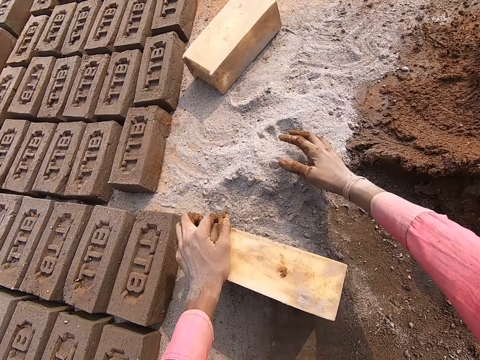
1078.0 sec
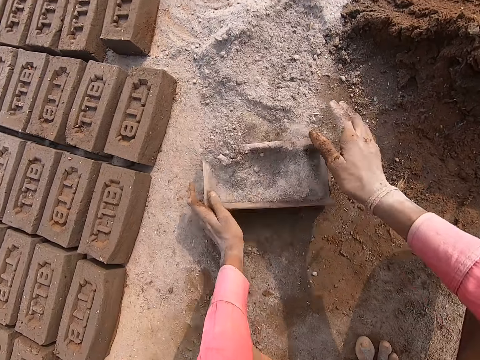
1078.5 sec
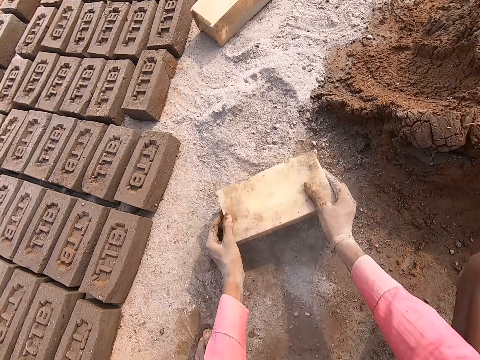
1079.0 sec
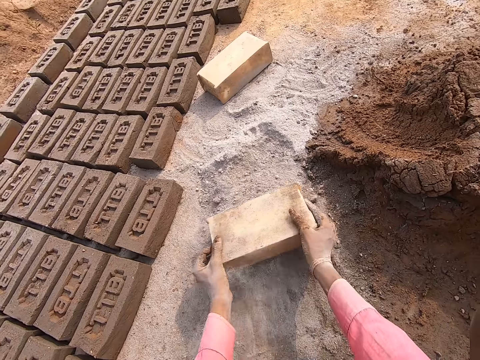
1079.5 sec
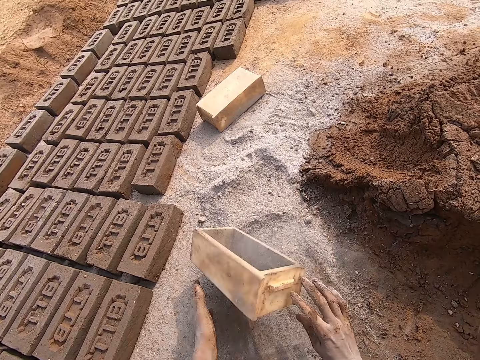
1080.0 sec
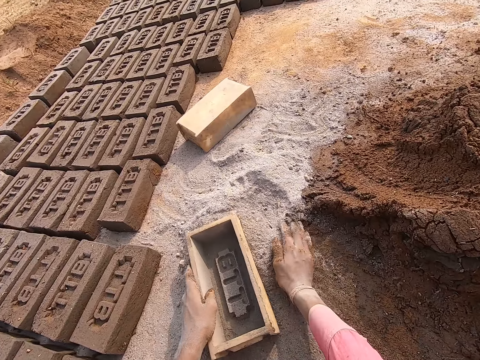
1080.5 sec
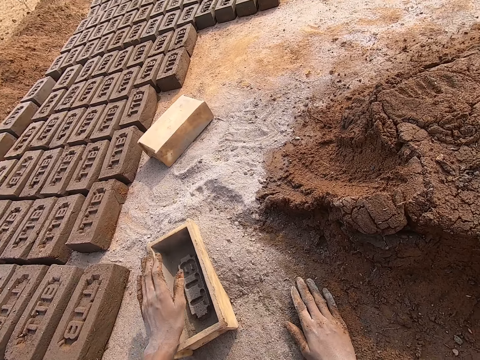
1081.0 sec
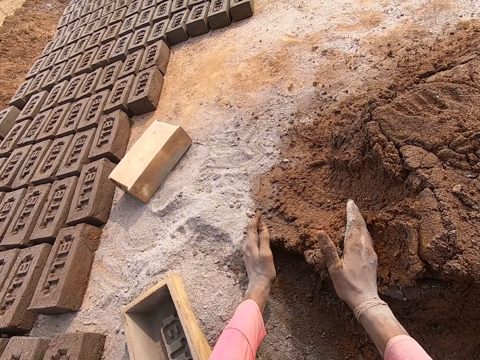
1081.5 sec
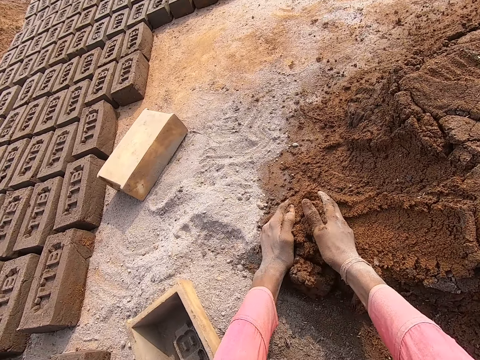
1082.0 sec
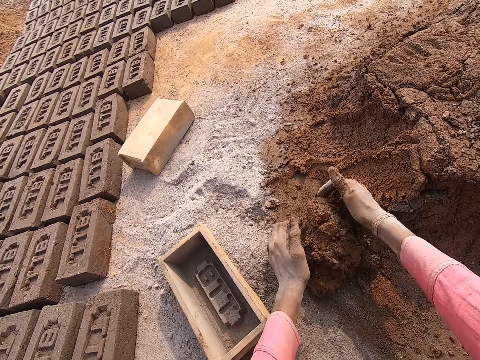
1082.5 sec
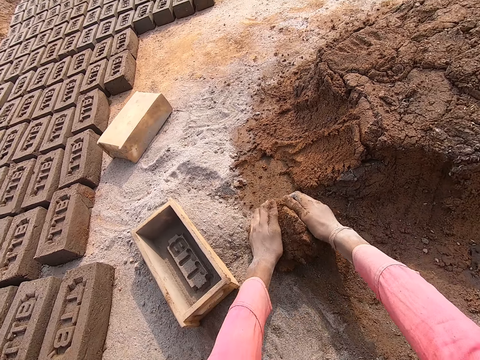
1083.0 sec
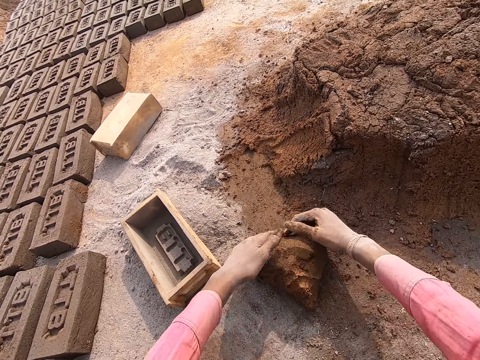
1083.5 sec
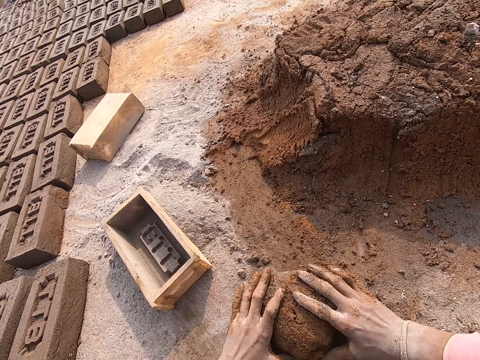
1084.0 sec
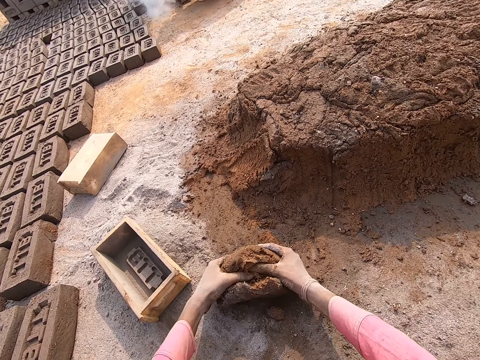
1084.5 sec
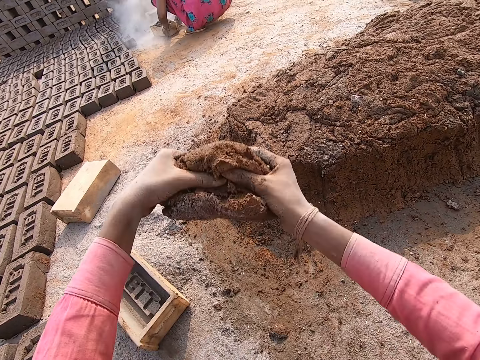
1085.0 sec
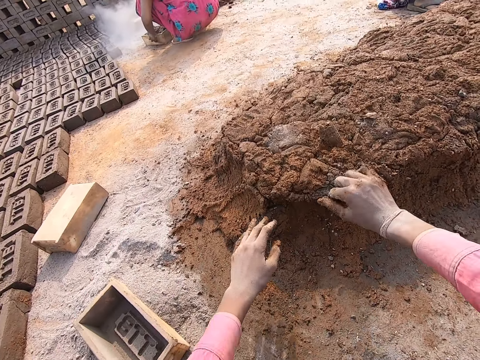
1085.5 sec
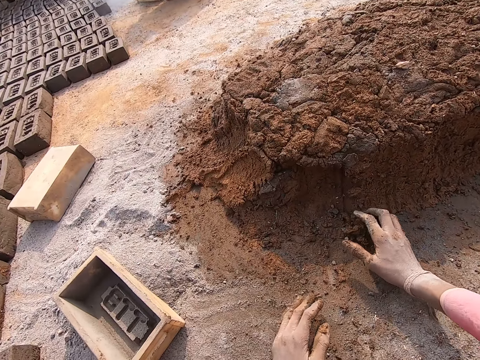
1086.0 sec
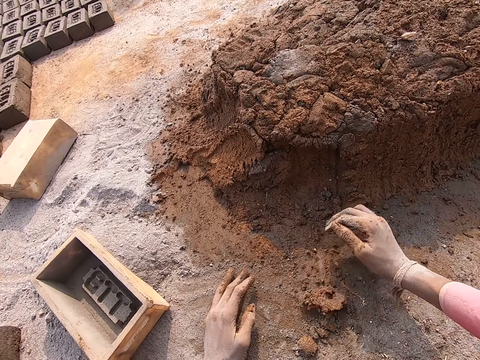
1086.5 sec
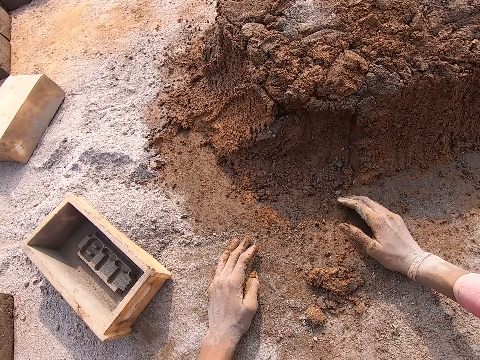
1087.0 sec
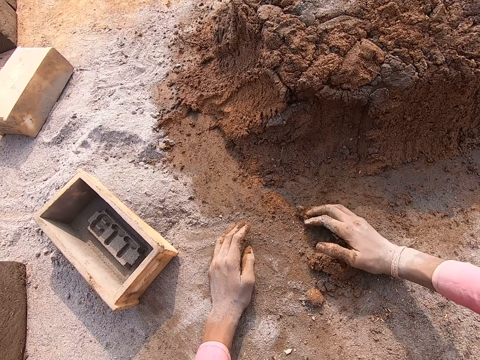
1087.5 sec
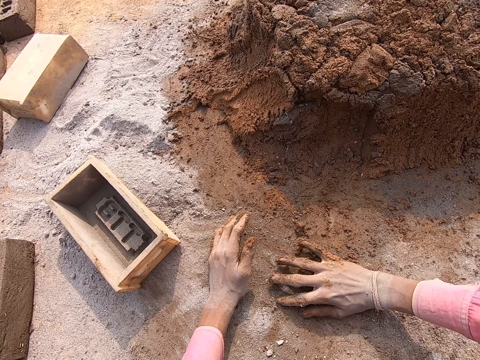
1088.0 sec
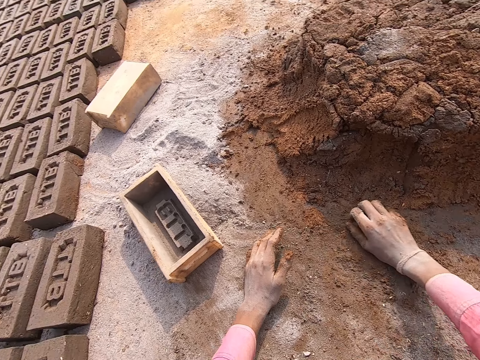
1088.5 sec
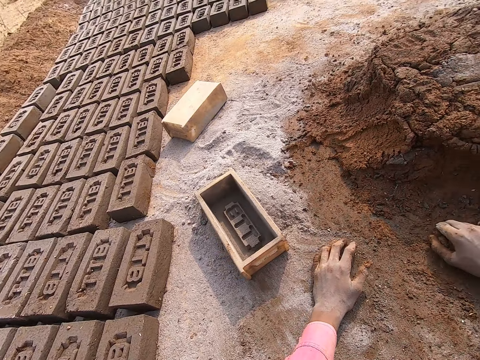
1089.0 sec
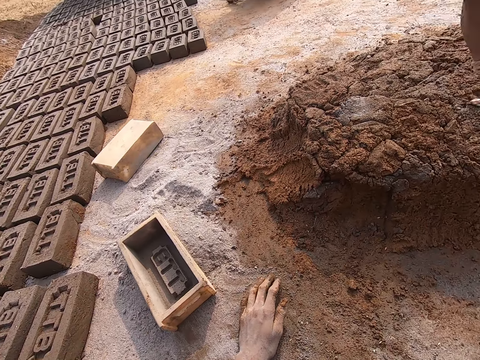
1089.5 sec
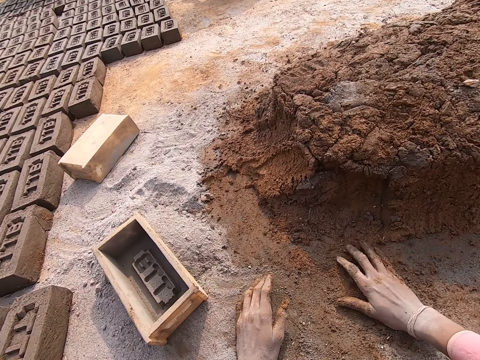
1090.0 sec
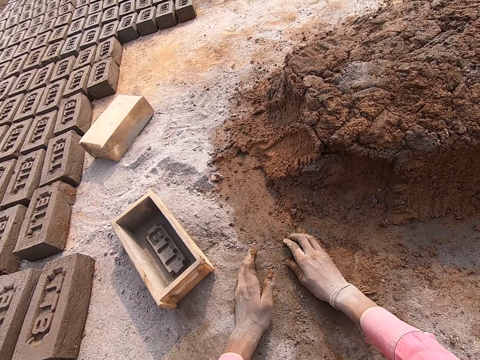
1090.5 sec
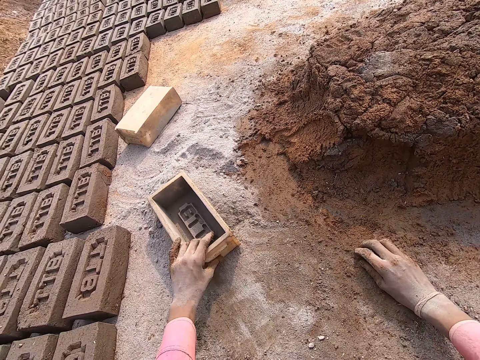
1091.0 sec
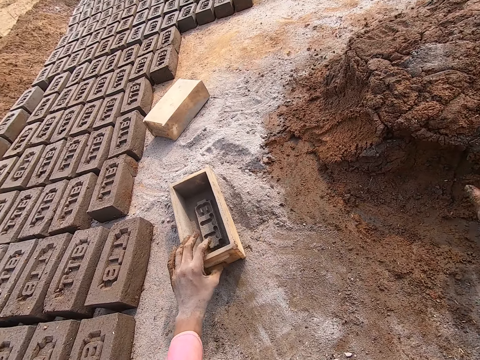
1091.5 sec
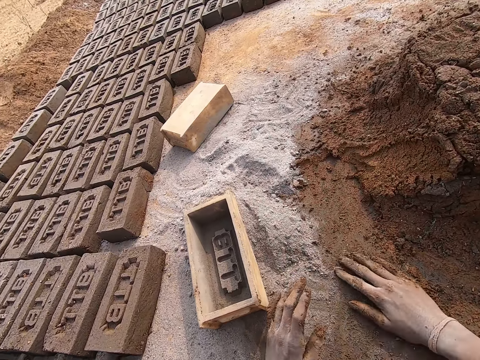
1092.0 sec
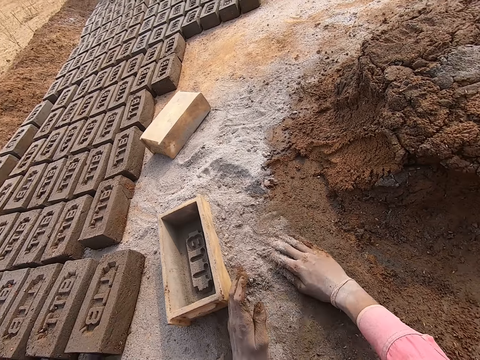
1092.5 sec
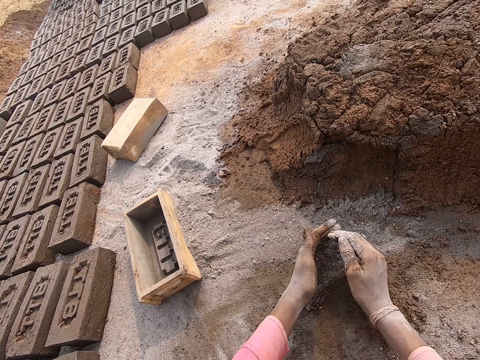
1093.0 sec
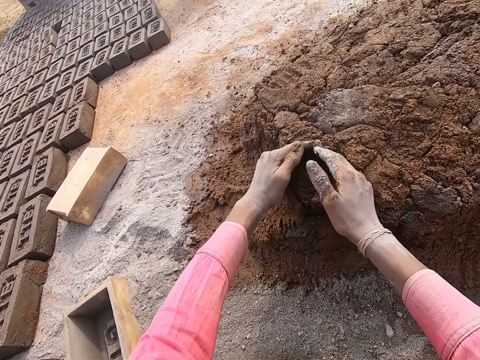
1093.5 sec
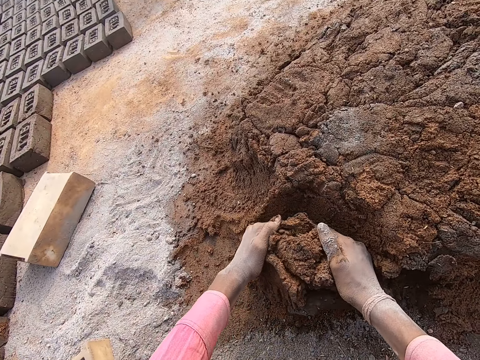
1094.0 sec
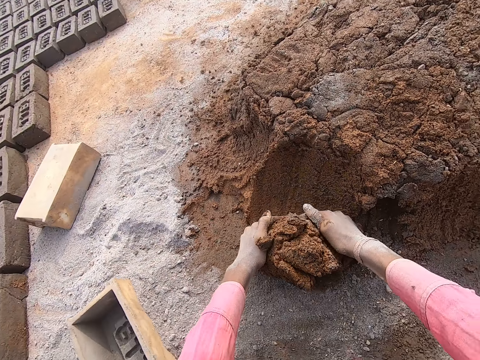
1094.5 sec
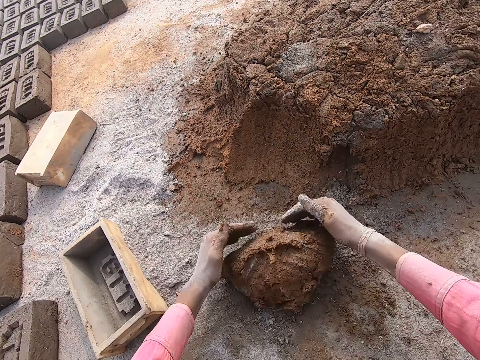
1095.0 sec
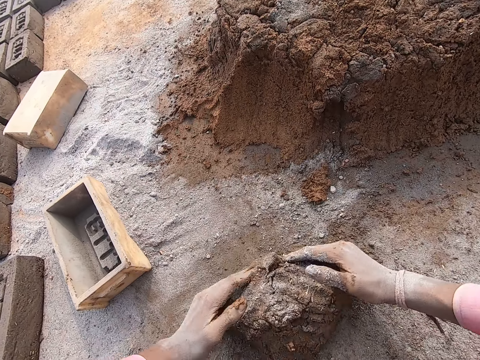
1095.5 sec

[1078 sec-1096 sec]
The camera wearer pushes the soil into a brick mold. They collect sand. They upturn the brick mold. They pour sand. They tap the brick mold on the ground. They push the soil with the brick mold. They tap the brick mold on the ground. They upturn the brick mold. They drop the brick mold. They push the soil. They separate mud from the mud pile. They roll the mud on the ground. They lift up the mud from the ground. They throw the mud on the mud pile. They gather the mud on the ground. They pick up the mud from the ground. They throw the mud on the mud pile. They pick up the mud from the ground. They move the brick mold. They hold the brick mold. They spread the soil around the ground. They separate mud from the mud pile.

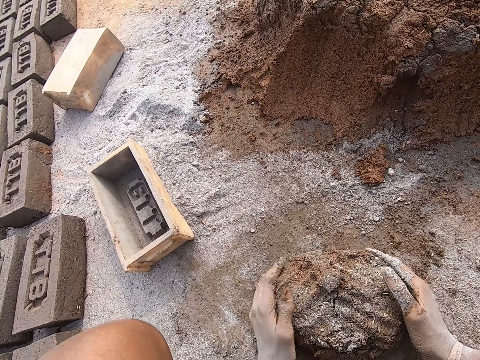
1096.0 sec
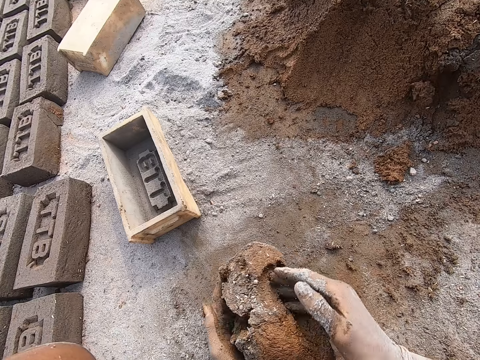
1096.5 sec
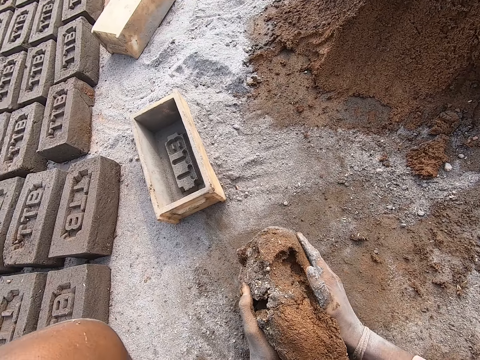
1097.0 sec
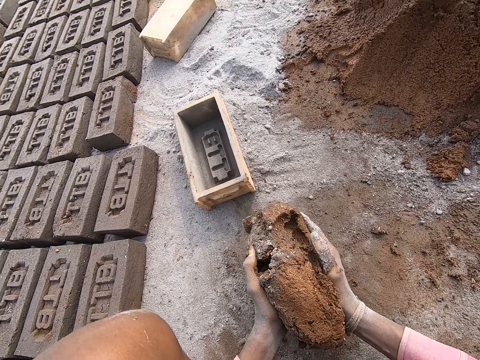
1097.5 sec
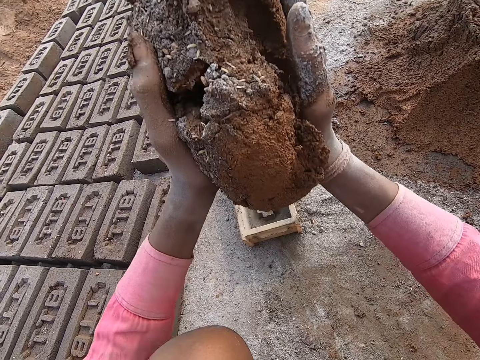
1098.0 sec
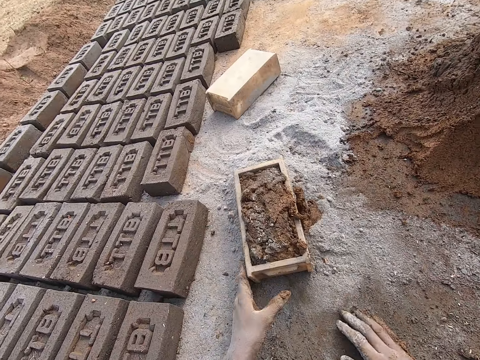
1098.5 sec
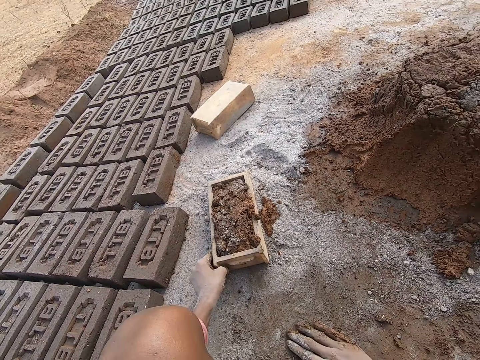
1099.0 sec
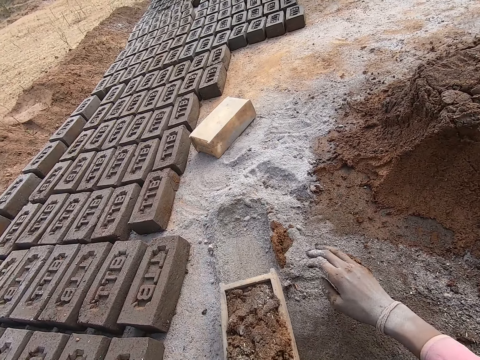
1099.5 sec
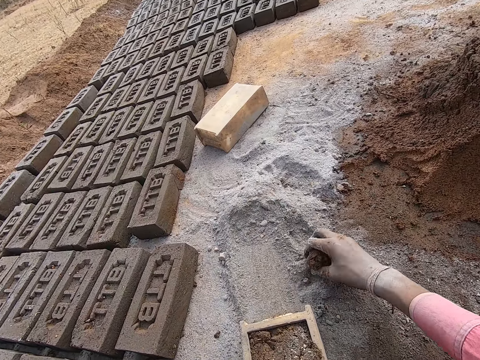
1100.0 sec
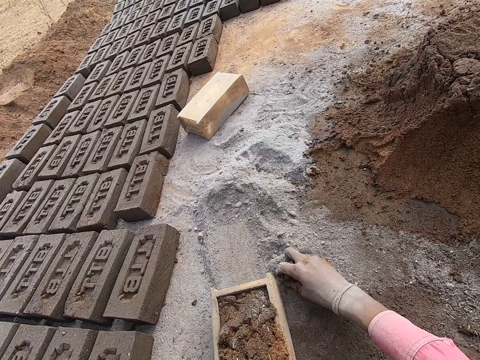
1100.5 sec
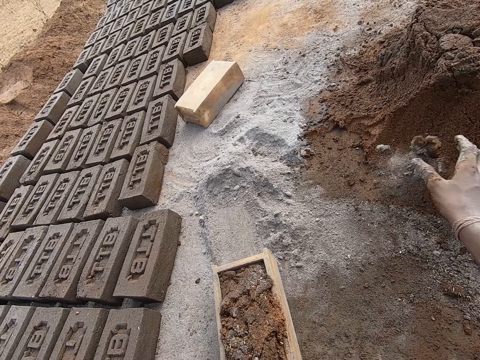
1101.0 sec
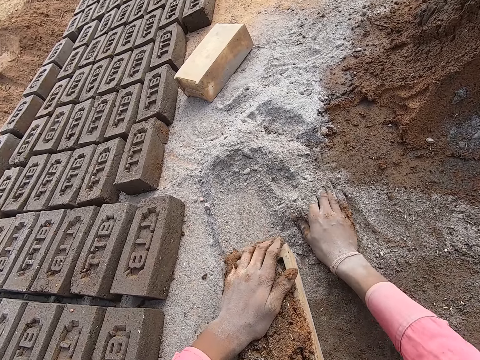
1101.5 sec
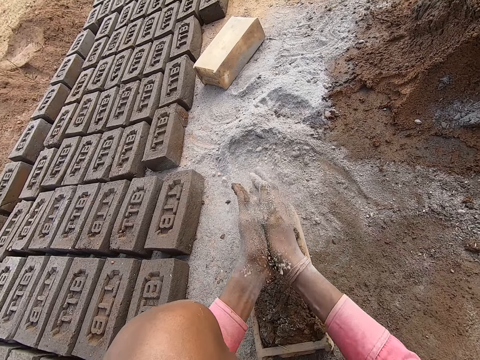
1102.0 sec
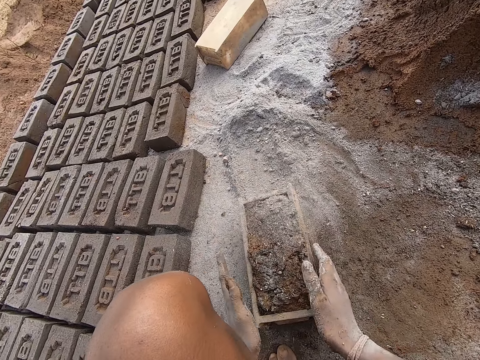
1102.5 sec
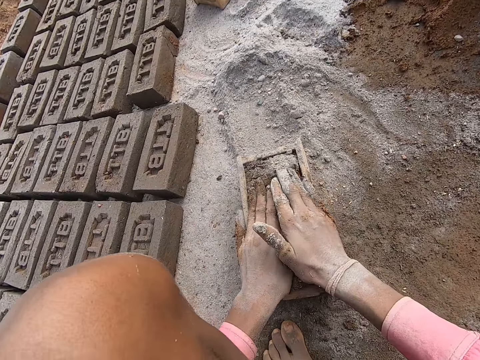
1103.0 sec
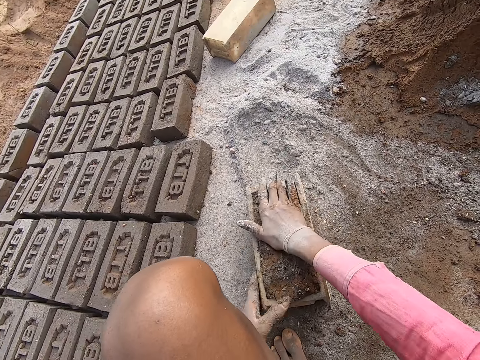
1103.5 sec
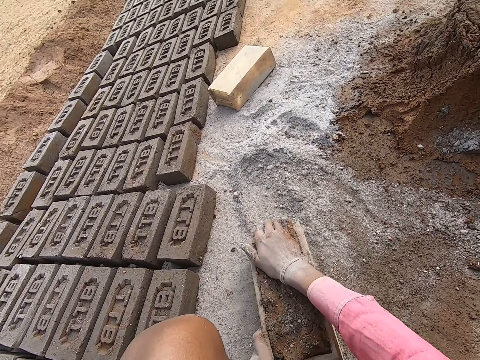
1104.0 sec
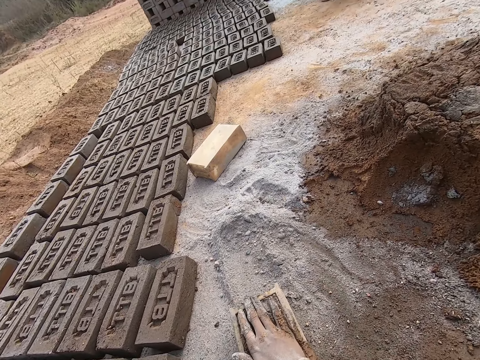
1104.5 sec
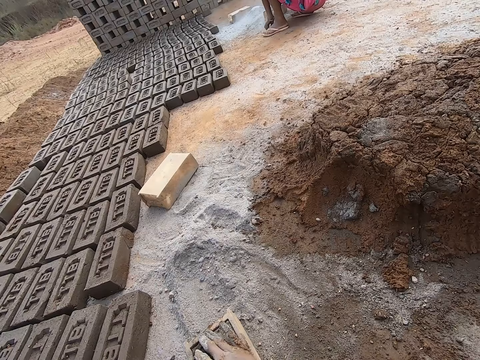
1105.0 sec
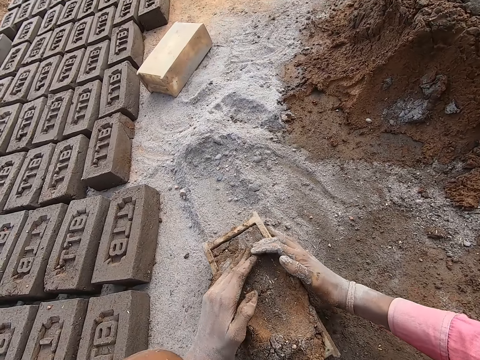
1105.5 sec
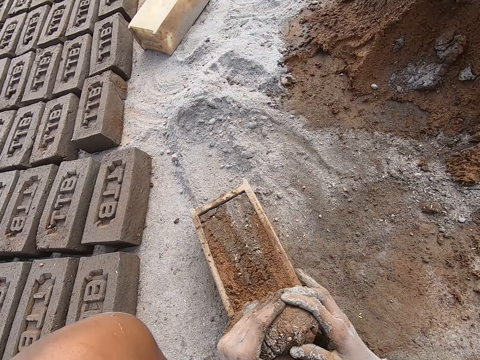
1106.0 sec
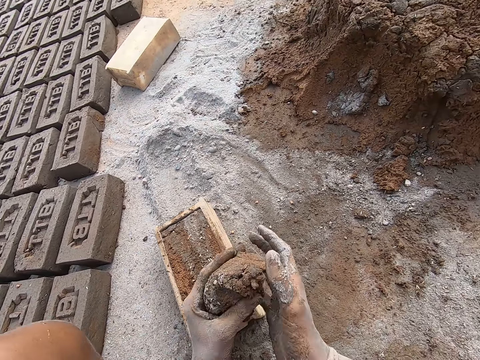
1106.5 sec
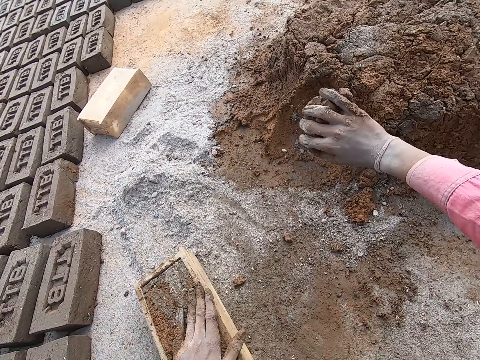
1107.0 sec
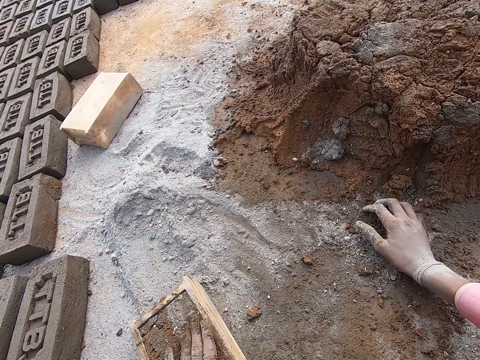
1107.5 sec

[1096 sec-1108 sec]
The camera wearer rolls the mortar. They lift the mortar. They throw the mortar or mud in the brick mold. They move the brick mold on the ground. They collect pieces of the mortar and throw the pieces of mortar on a heap of mortar. They move a hand on the soil. They collect dry sand. They rub the dry sand in the hands. They place the hands on the mud. They adjust the mortar in the brick mold. They shake the brick mold. They squeeze clay in the brick mold. They remove extra mortar from the brick mold. They throw the mortar on the heap of mortar.
